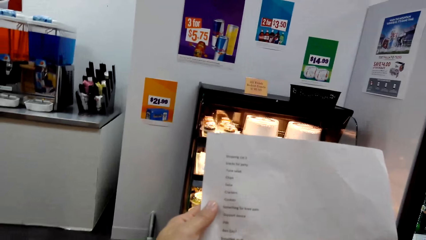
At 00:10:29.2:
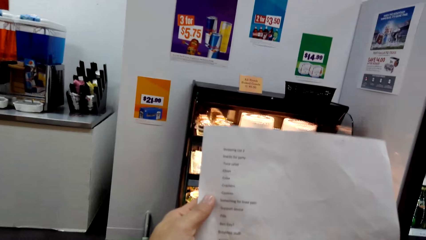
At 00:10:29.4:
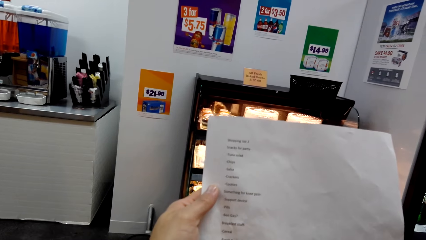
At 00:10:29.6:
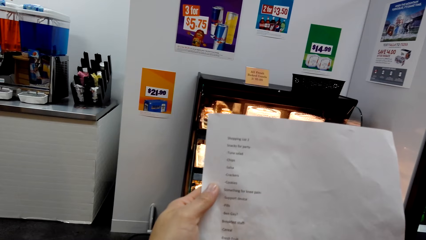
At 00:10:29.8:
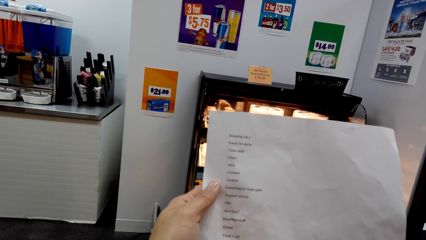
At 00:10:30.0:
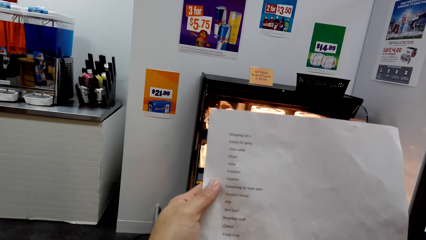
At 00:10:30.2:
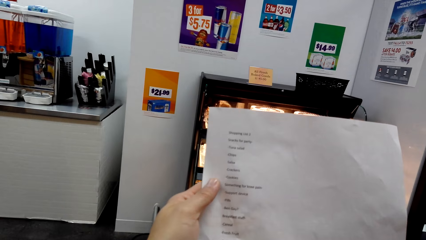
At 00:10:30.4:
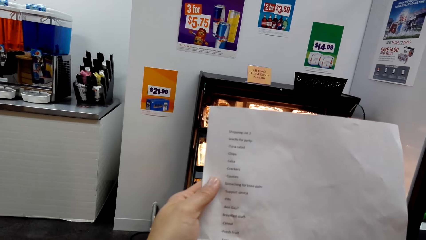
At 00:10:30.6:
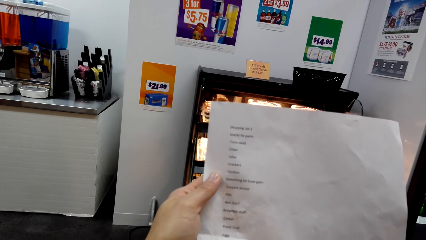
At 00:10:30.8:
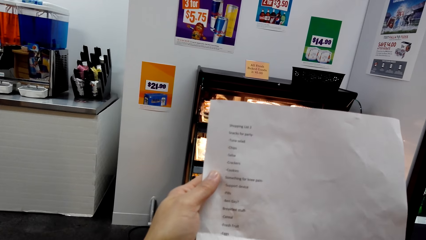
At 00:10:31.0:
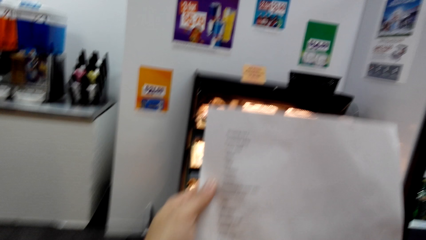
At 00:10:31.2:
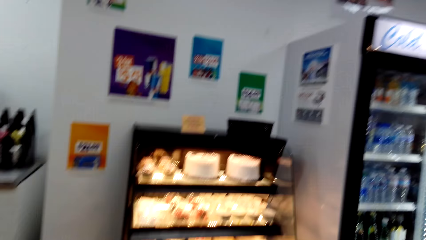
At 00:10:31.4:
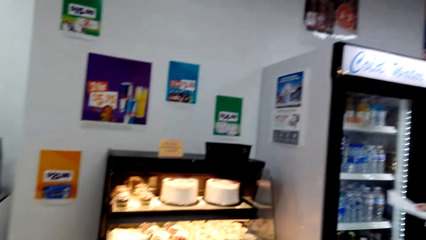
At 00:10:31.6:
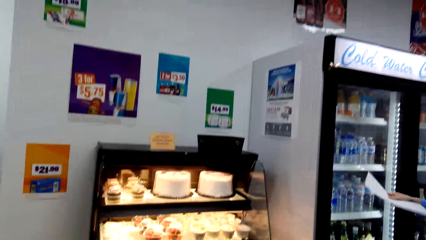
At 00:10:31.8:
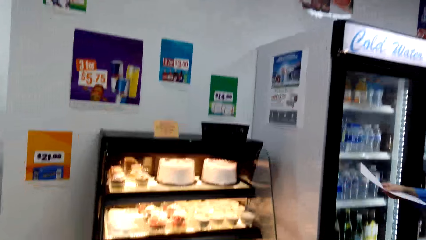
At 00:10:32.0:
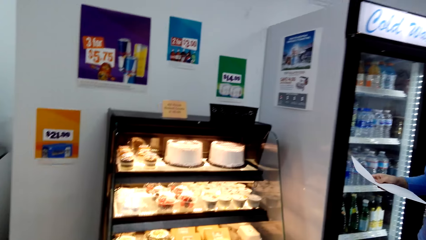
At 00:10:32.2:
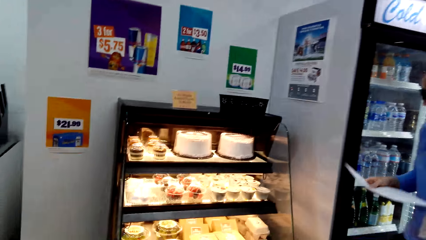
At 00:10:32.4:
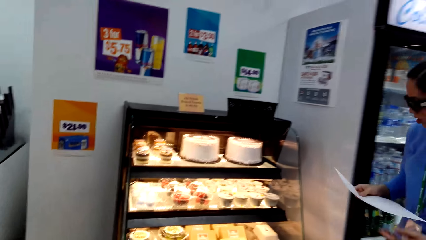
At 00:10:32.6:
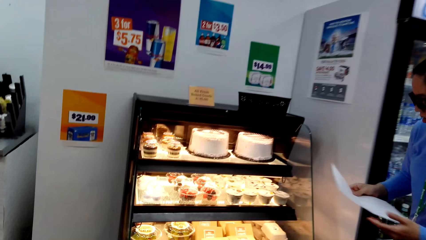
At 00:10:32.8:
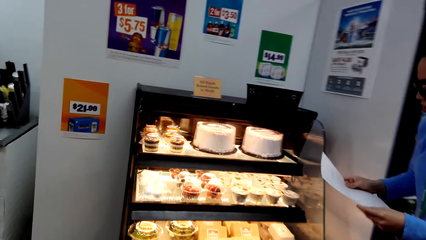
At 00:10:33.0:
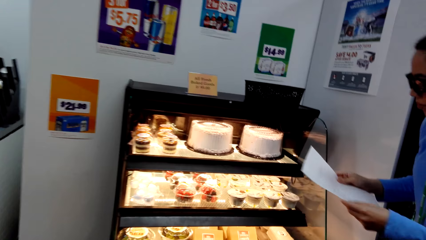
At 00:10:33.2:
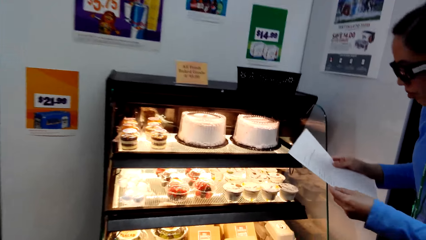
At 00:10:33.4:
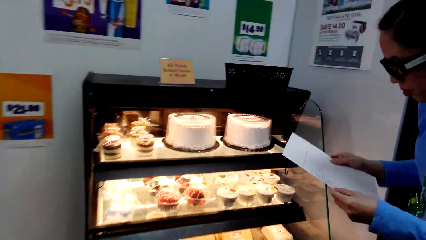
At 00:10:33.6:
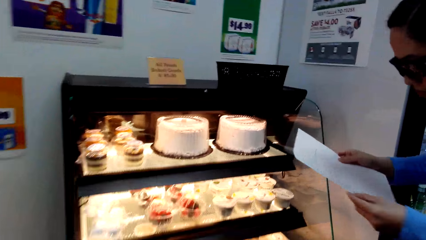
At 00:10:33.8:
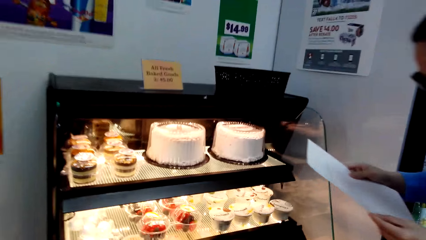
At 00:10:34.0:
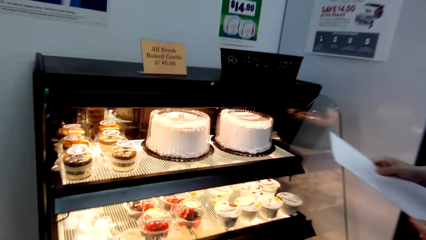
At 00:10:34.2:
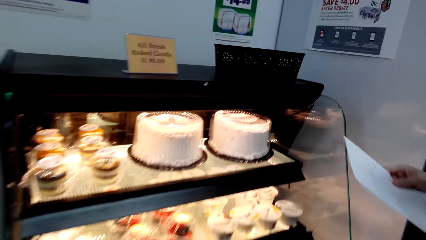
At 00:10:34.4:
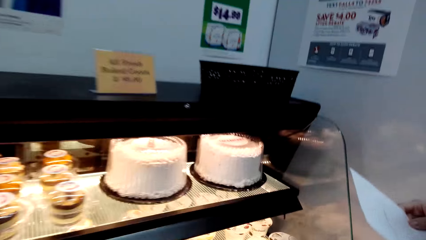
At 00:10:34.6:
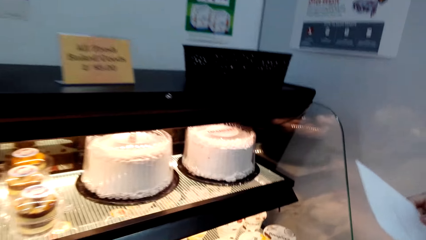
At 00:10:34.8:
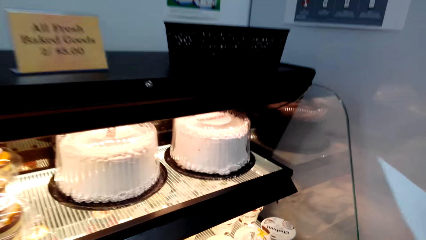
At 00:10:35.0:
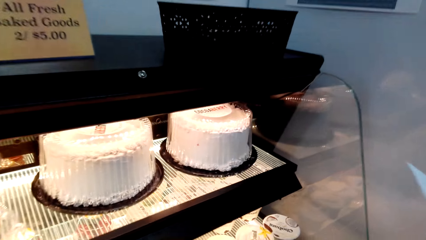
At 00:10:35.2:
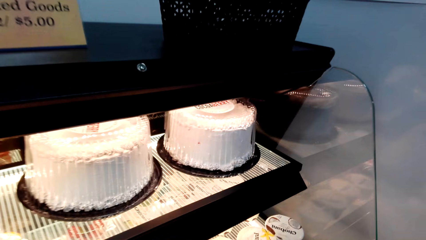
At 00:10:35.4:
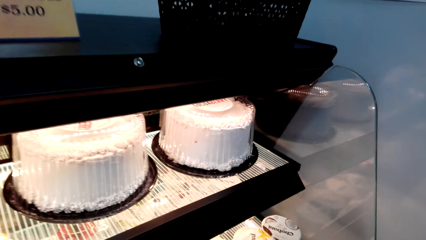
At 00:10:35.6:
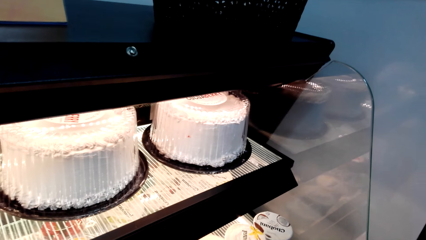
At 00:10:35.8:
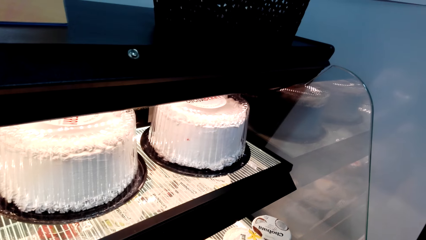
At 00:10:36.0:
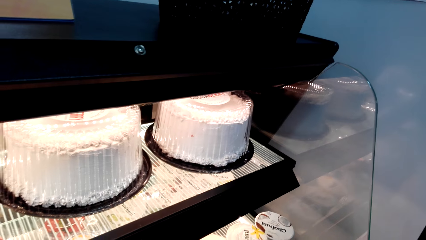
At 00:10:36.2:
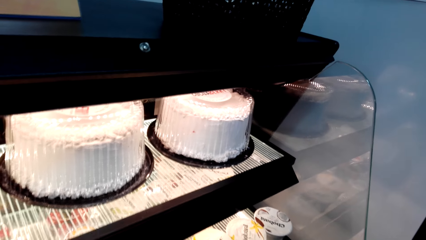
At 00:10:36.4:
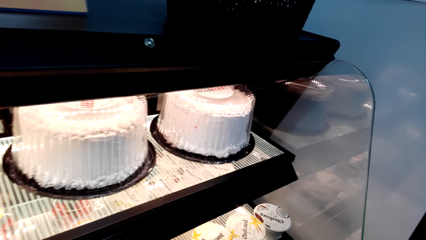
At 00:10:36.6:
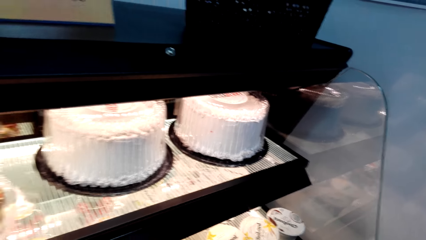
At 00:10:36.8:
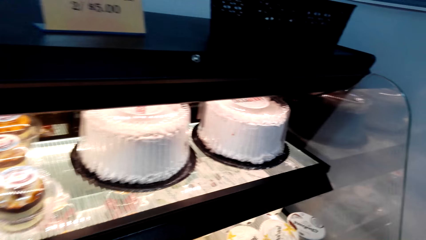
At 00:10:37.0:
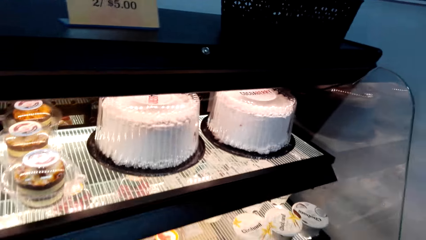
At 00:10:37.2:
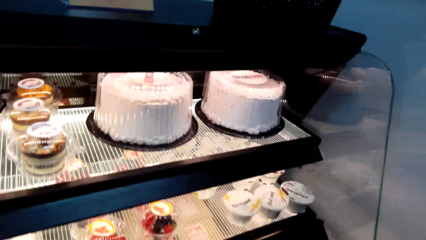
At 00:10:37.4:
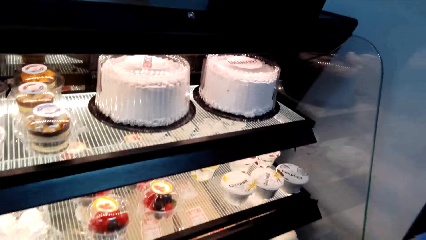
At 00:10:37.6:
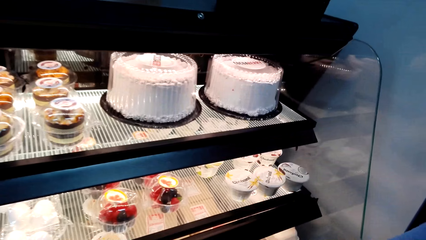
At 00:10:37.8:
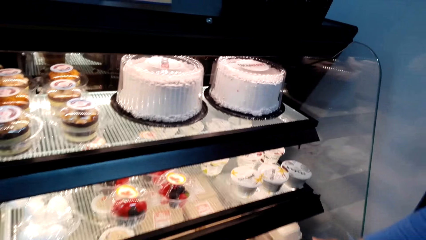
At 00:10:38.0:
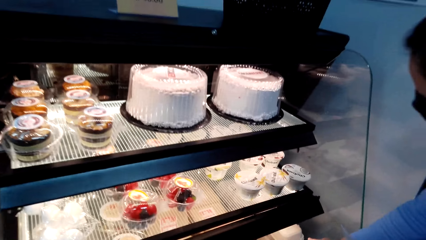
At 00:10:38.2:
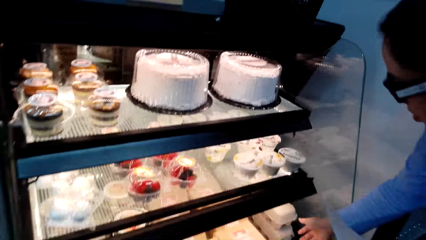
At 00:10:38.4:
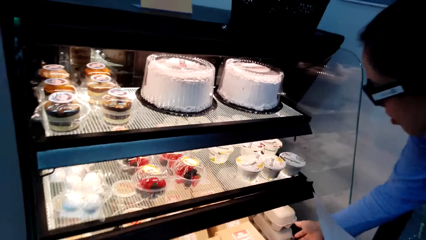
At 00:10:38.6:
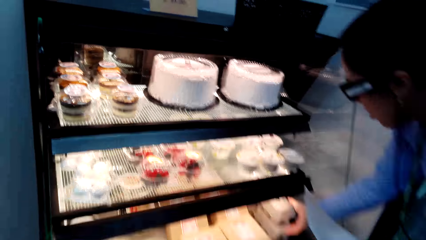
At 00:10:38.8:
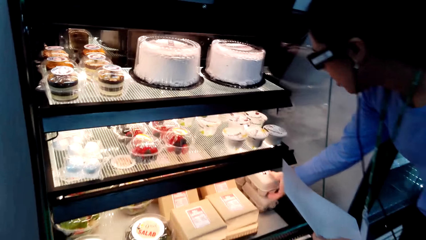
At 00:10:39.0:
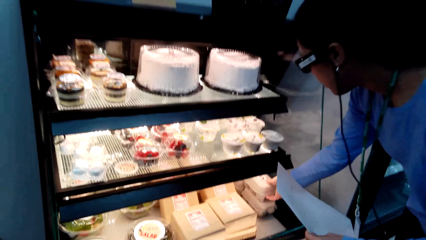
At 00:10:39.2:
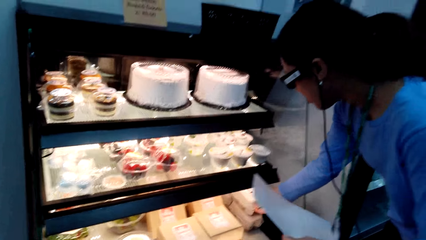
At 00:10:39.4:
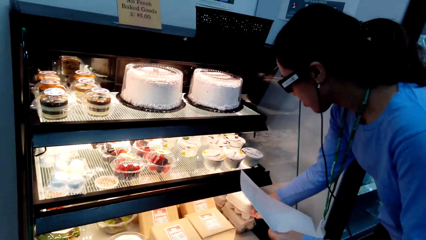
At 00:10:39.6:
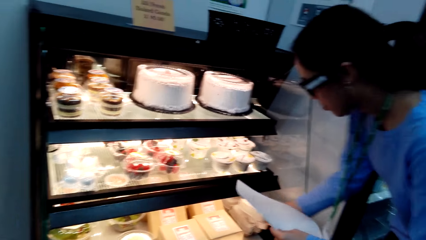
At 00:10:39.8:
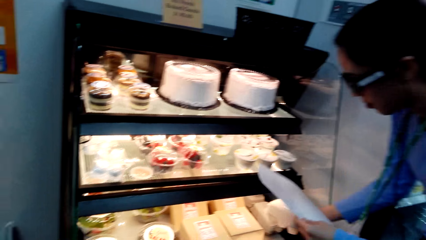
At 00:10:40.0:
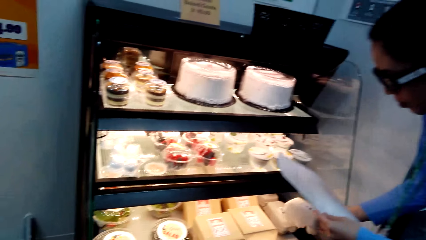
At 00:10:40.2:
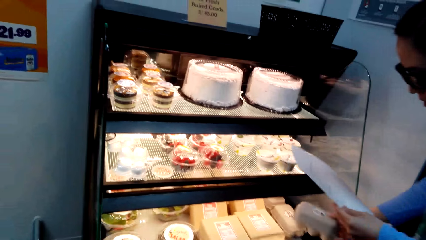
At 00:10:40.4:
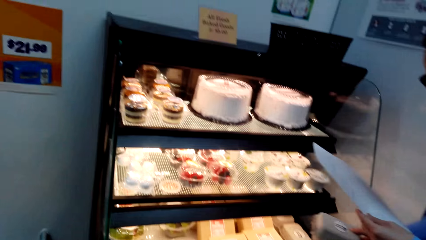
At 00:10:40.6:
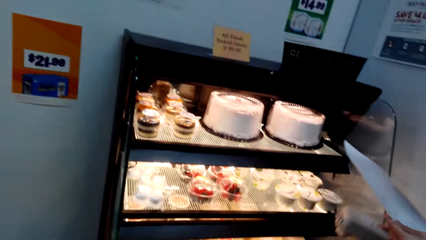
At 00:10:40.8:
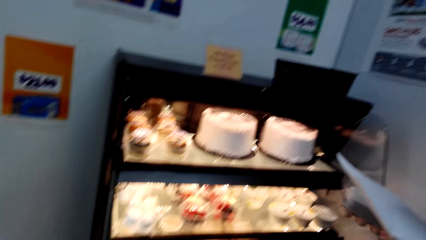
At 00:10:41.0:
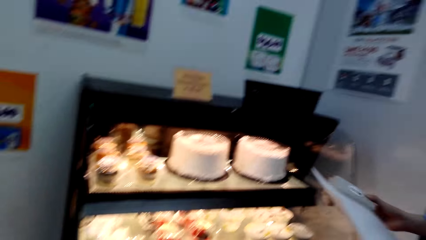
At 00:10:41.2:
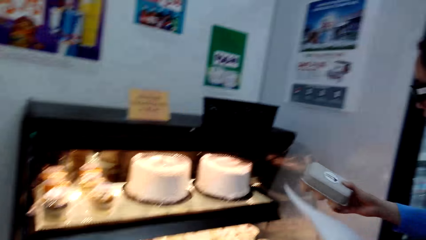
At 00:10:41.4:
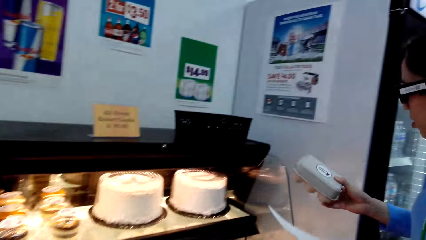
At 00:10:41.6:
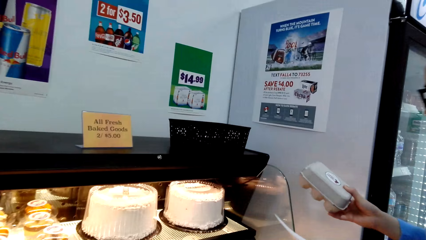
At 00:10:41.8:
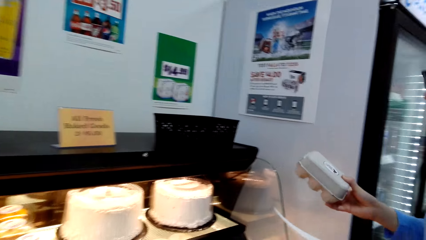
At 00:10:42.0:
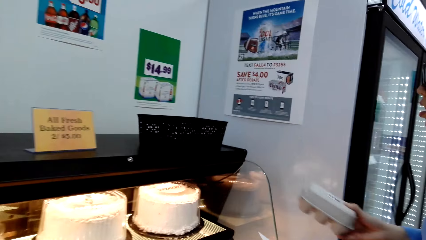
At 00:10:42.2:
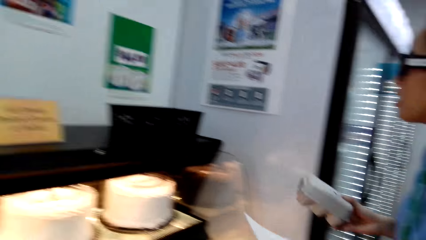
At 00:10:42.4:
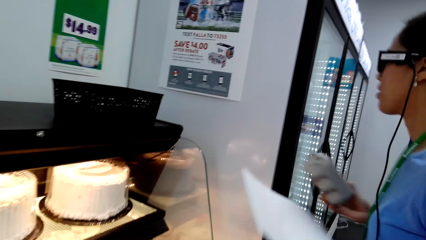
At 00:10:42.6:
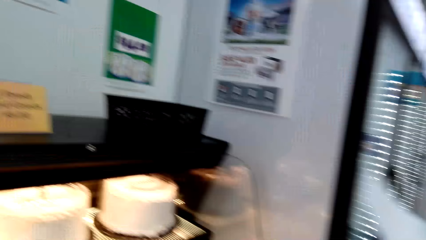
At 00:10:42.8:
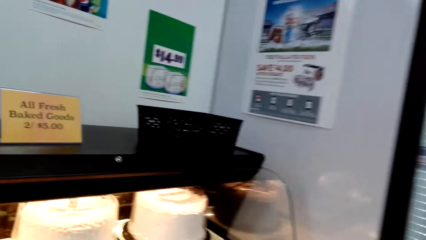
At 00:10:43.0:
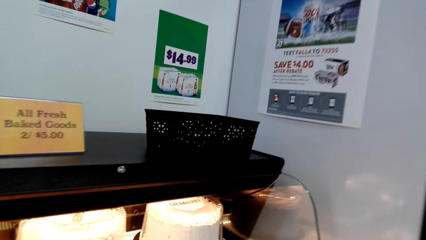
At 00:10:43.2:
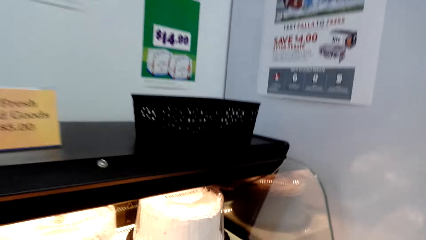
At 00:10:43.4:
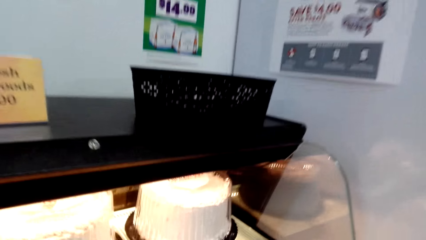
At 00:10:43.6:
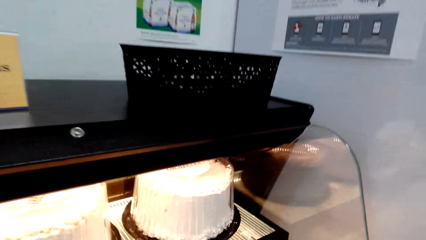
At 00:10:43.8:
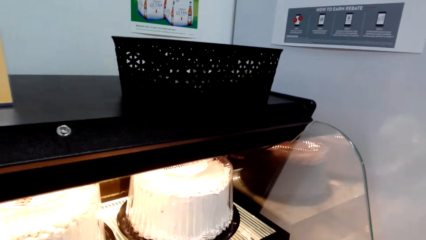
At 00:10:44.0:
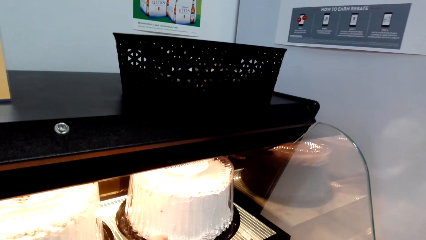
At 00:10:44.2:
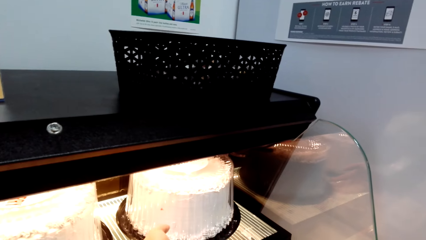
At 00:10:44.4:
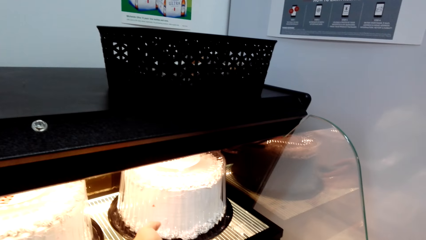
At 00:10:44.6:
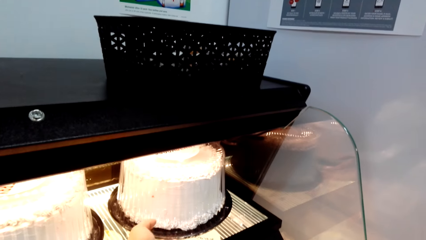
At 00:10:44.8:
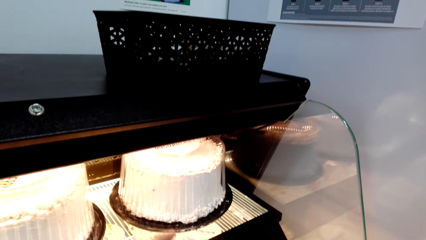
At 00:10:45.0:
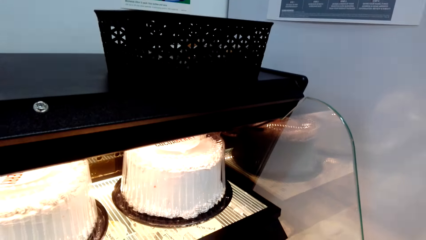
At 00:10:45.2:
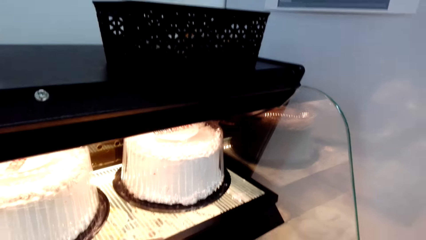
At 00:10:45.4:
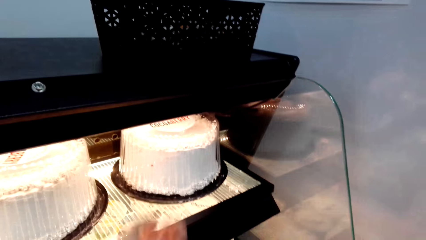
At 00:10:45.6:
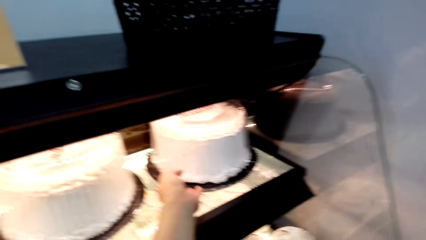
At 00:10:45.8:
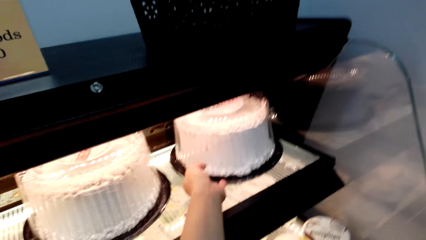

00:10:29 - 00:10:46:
A woman picks up the package. A man picks up an egg.
